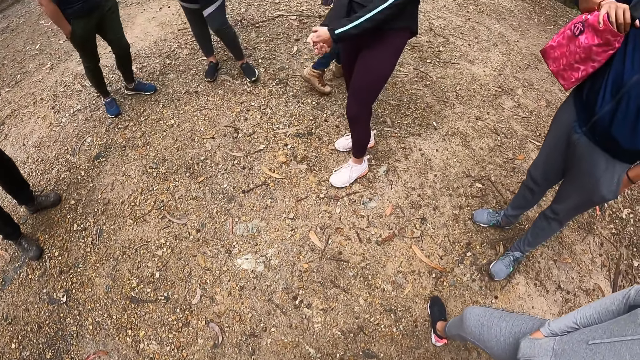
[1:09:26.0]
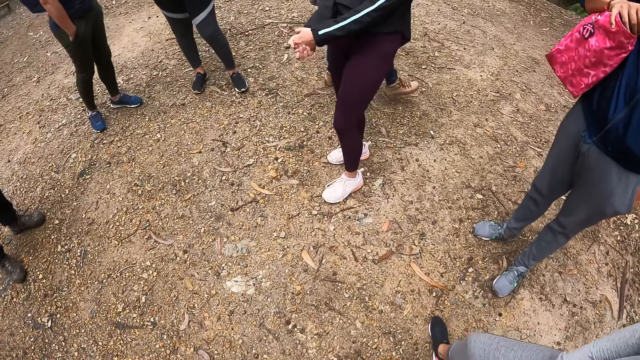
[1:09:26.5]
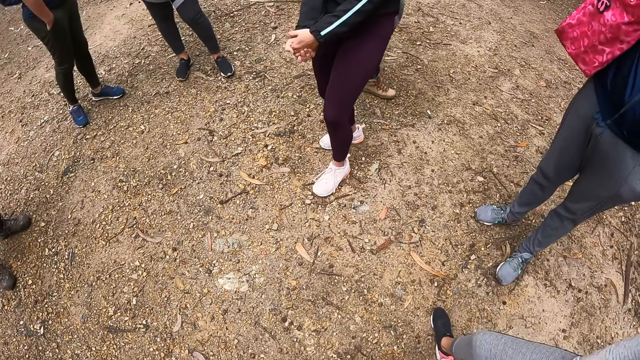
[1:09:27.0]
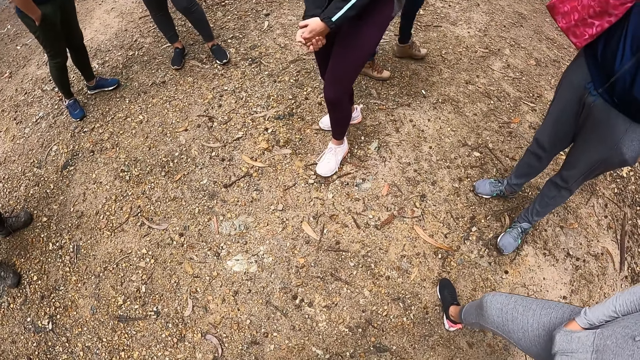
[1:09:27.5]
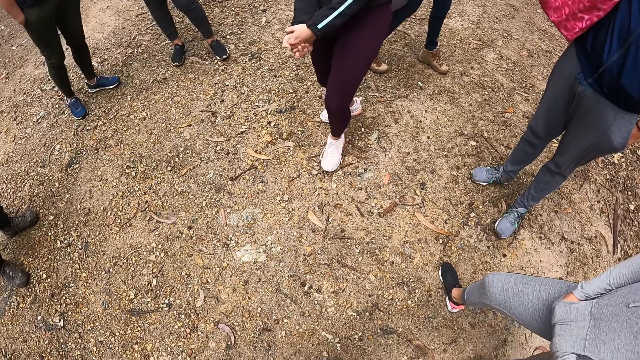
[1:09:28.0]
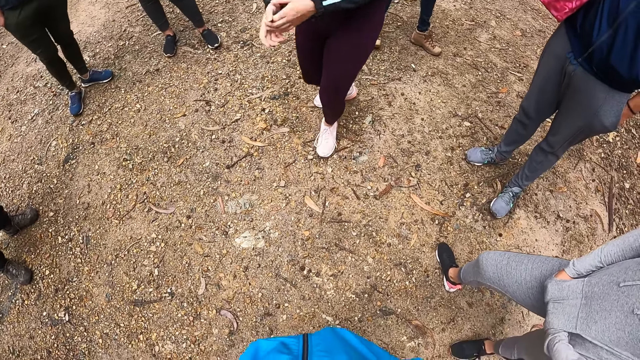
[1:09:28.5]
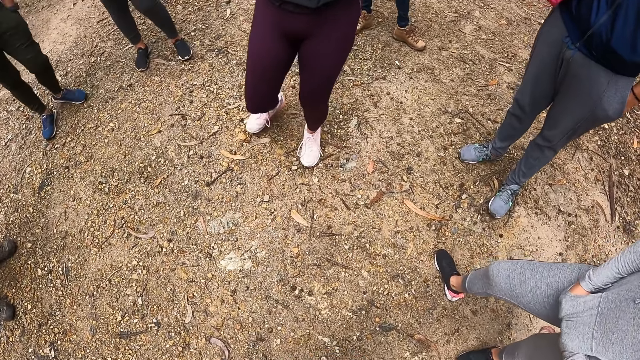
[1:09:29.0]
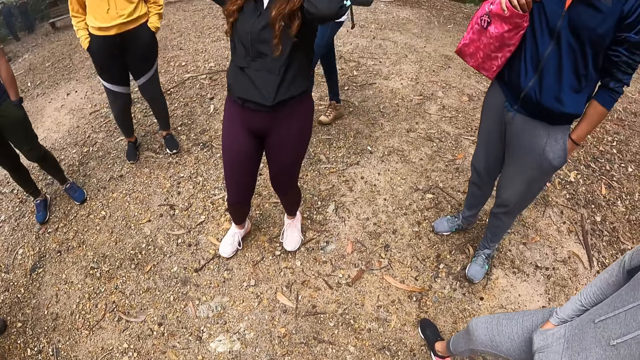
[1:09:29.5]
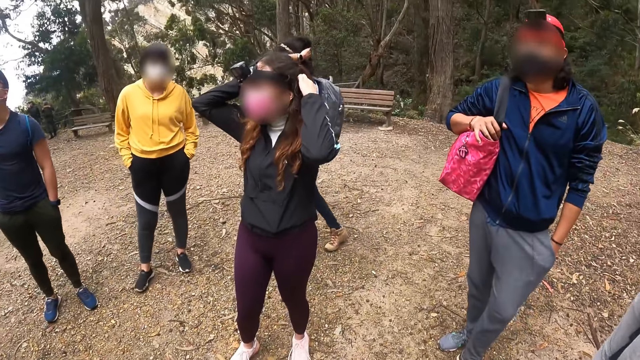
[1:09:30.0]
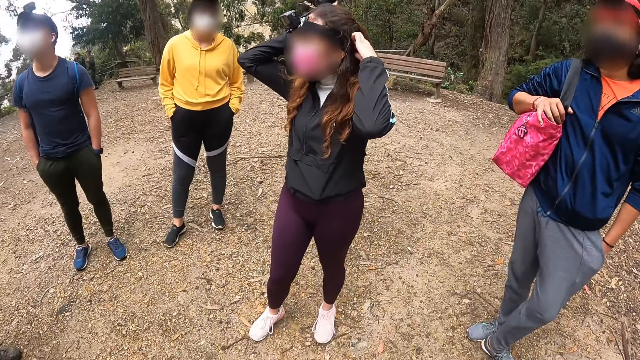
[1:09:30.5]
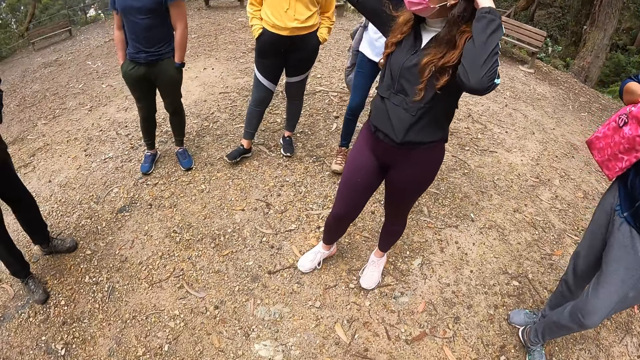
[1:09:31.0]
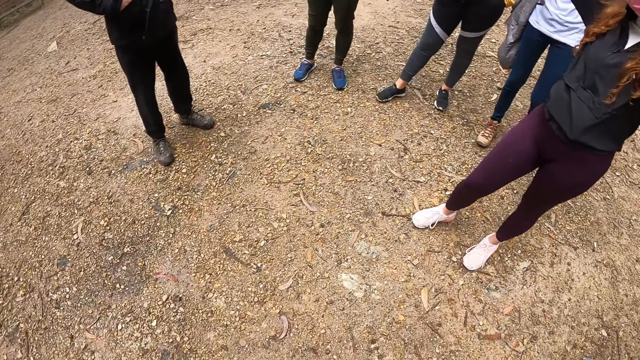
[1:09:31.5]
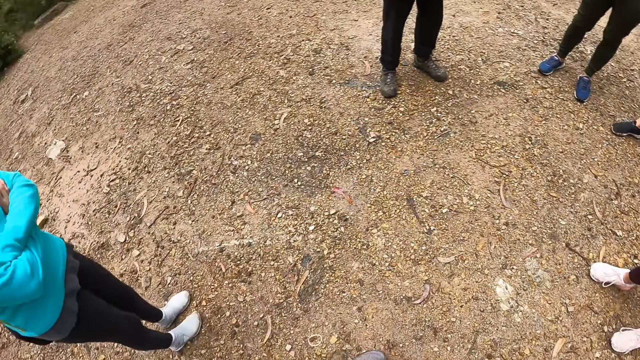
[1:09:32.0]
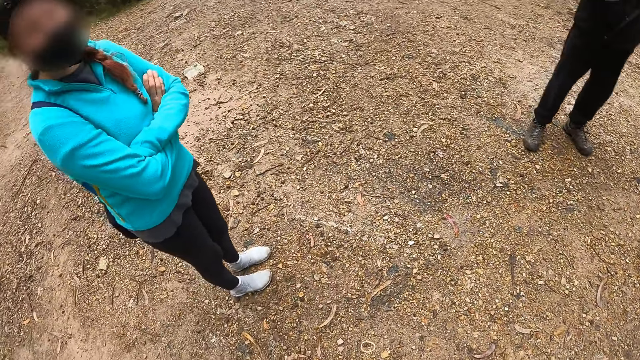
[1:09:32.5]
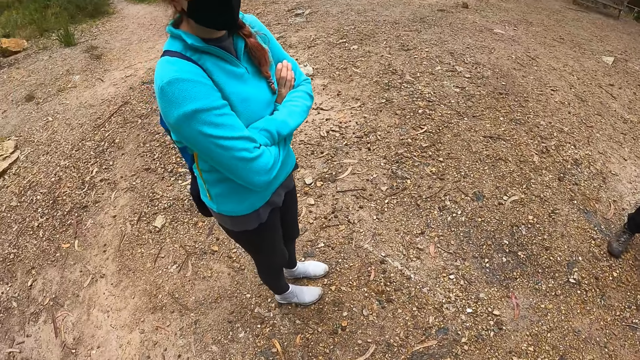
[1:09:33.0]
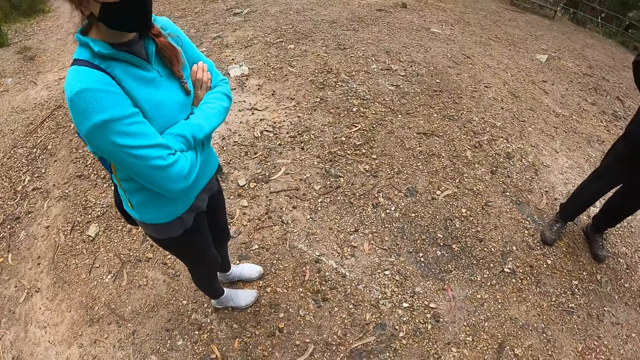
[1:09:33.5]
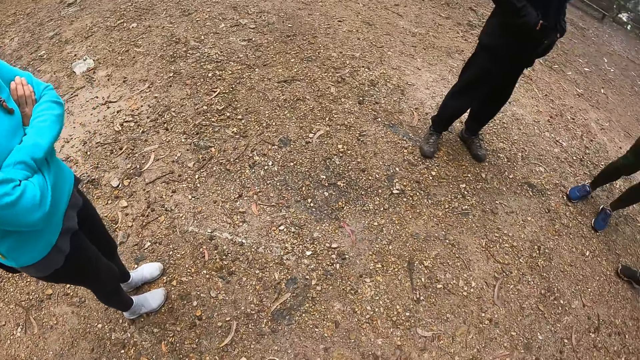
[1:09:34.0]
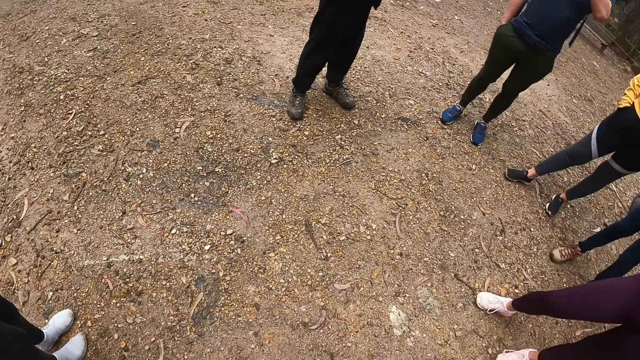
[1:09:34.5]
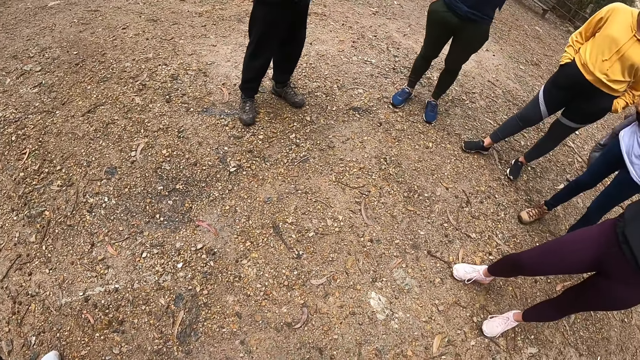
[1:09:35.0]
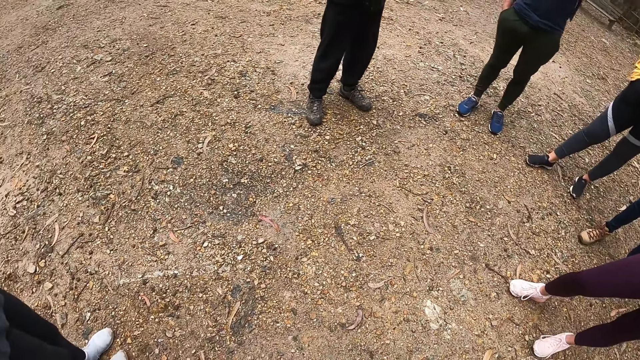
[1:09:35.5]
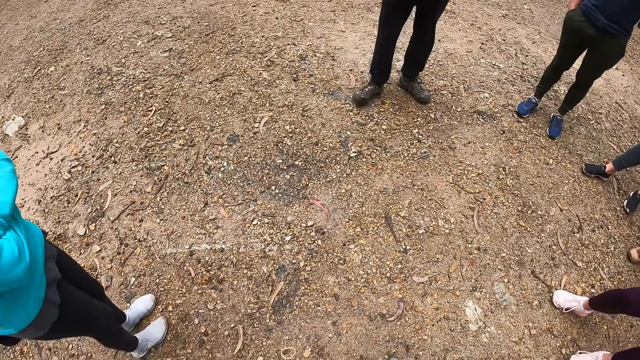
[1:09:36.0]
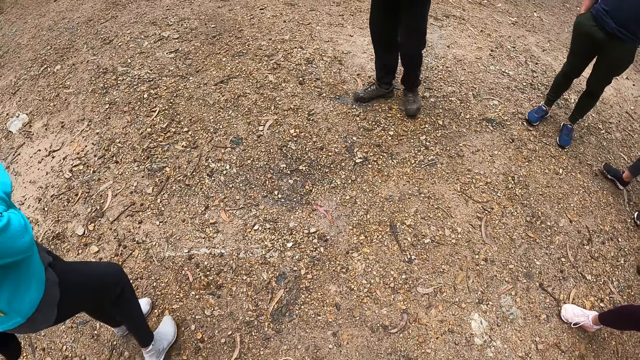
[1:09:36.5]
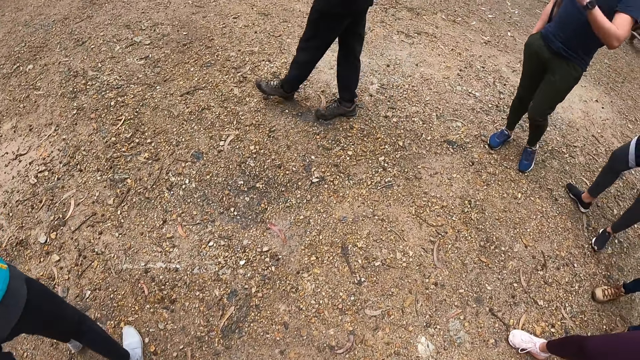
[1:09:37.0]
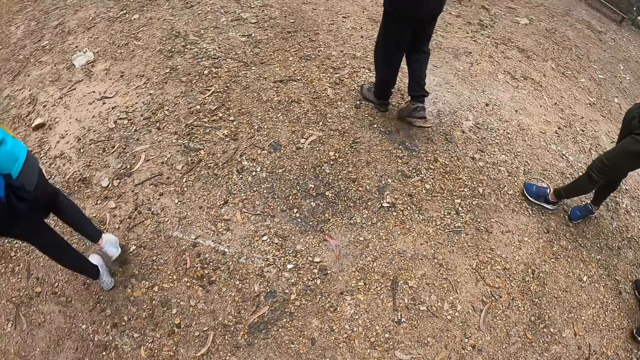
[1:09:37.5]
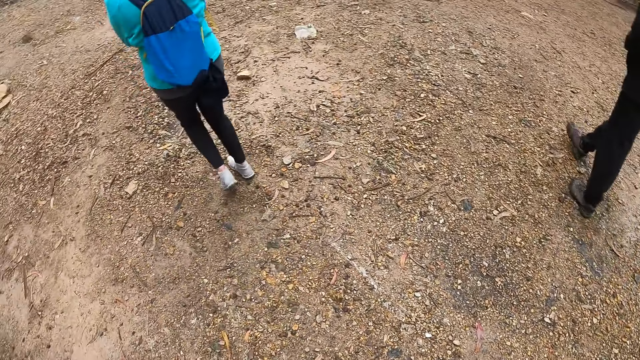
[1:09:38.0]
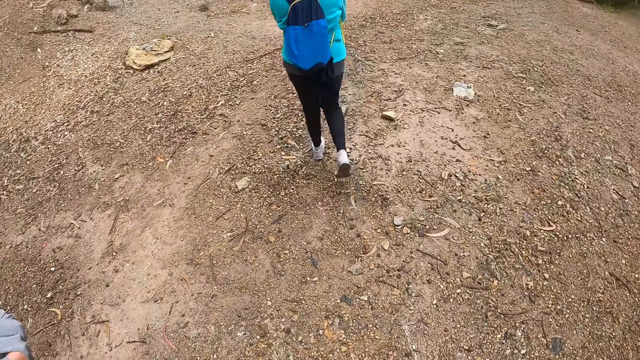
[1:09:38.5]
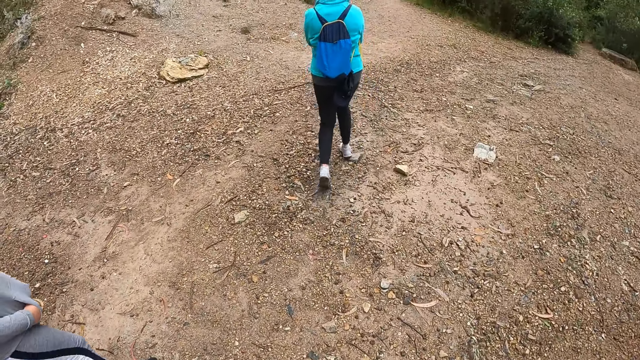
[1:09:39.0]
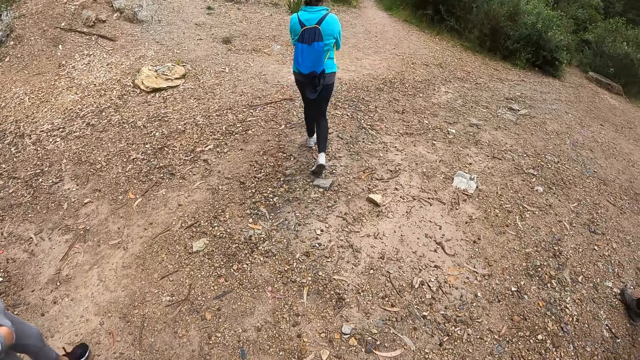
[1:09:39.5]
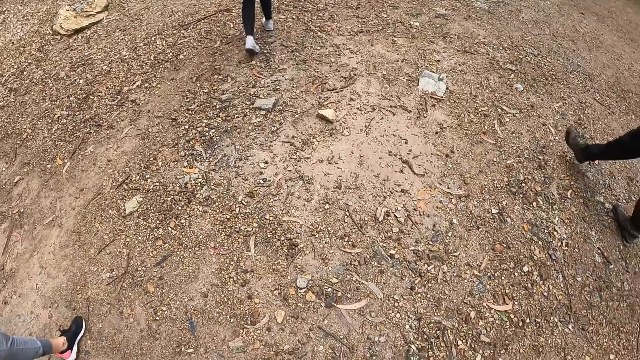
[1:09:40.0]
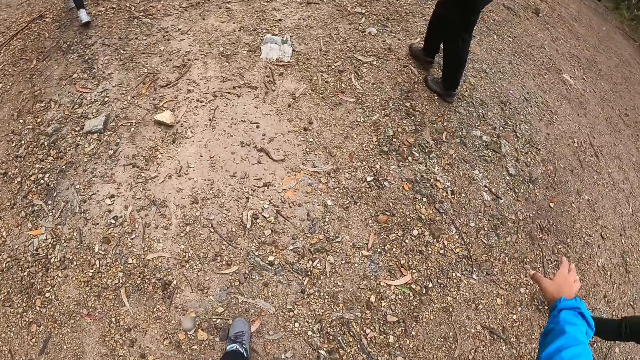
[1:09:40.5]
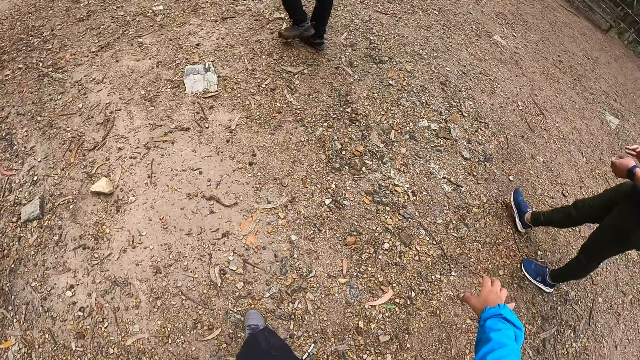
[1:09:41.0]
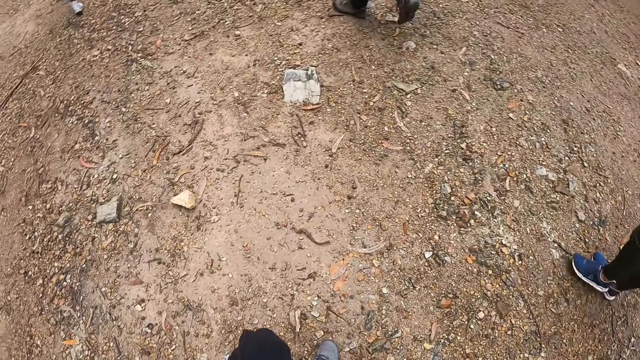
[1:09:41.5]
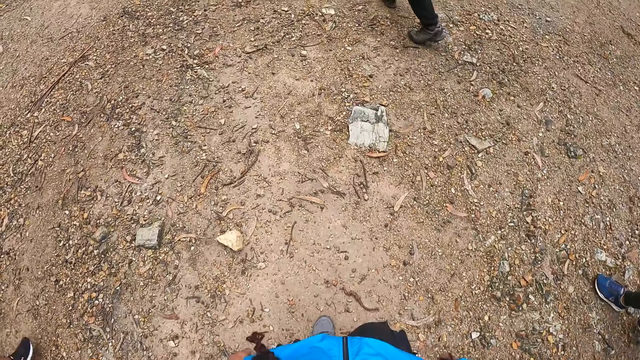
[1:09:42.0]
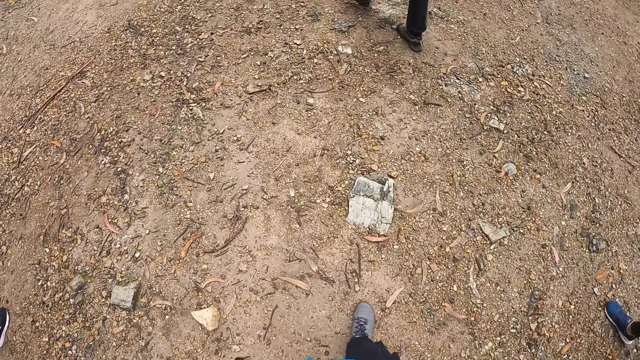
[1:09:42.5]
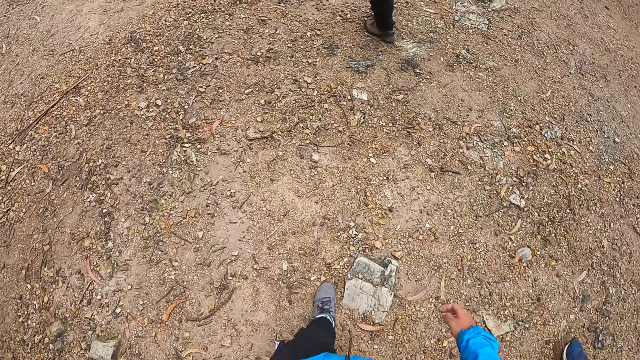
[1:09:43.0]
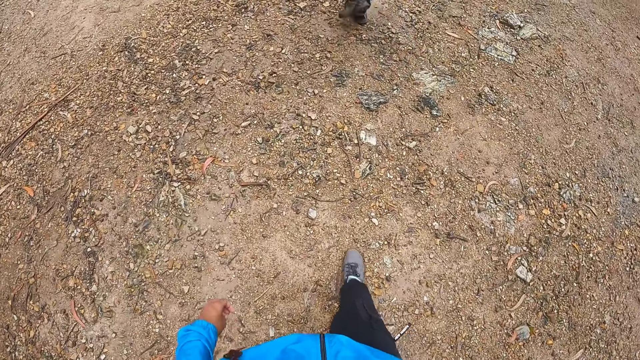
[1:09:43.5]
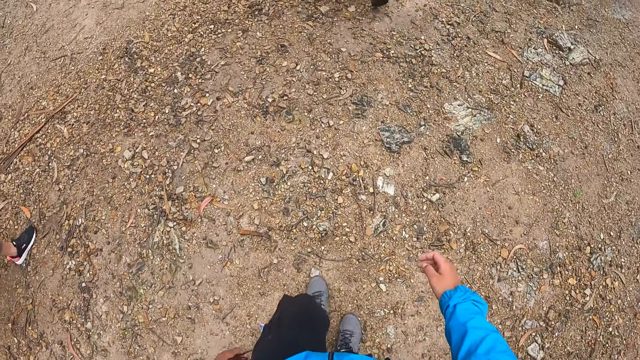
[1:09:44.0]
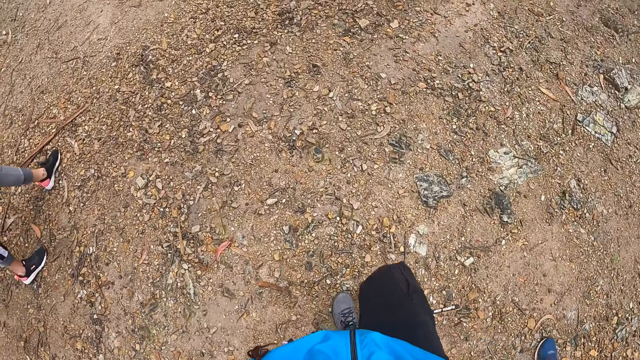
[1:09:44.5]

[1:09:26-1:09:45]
The camera wearer looks around the field. A lady gestures out with her hand. The camera wearer looks around the field. They walk in the field with the people.

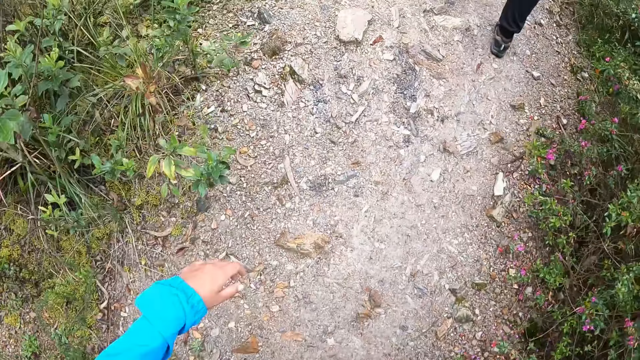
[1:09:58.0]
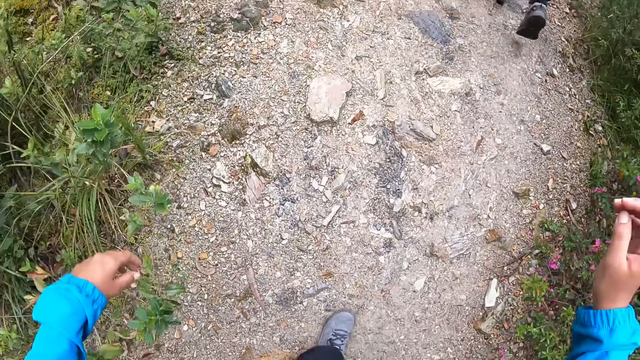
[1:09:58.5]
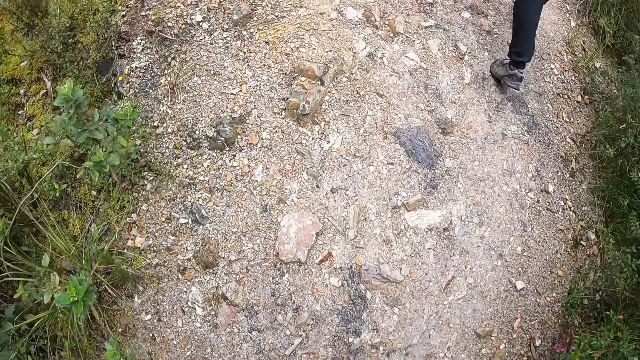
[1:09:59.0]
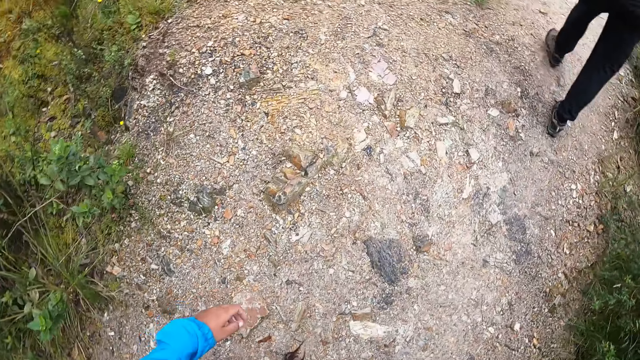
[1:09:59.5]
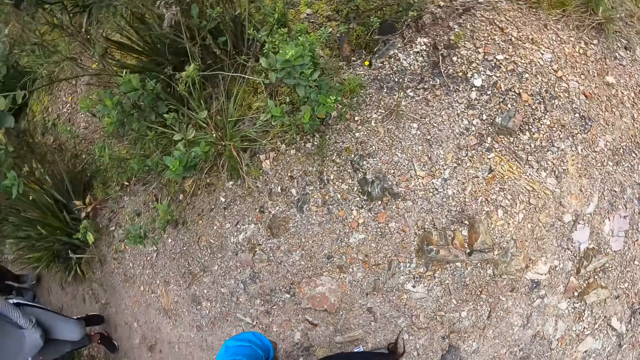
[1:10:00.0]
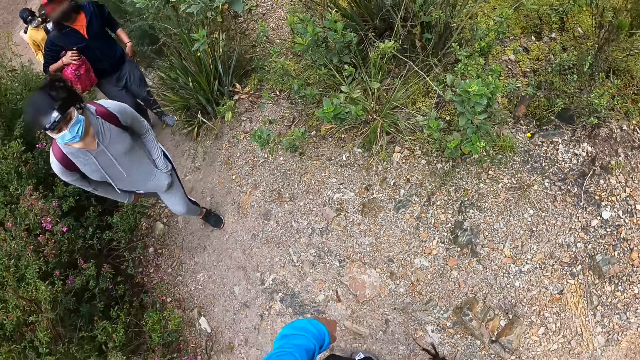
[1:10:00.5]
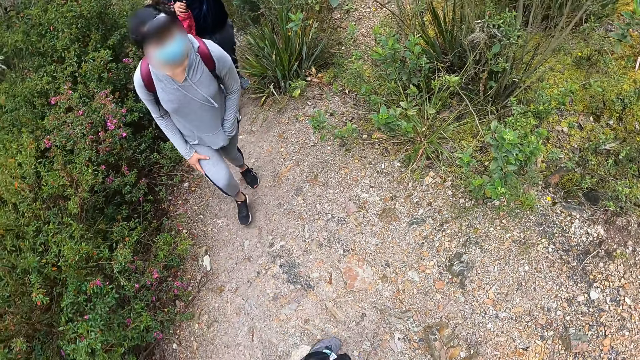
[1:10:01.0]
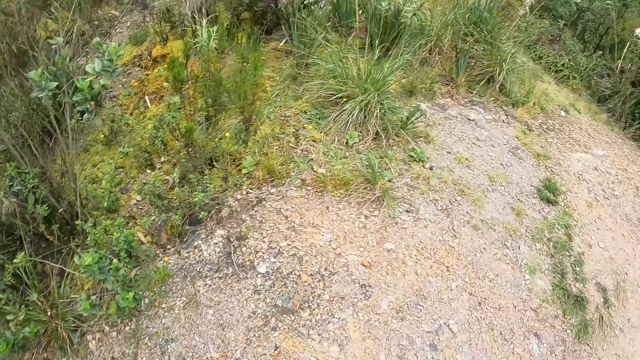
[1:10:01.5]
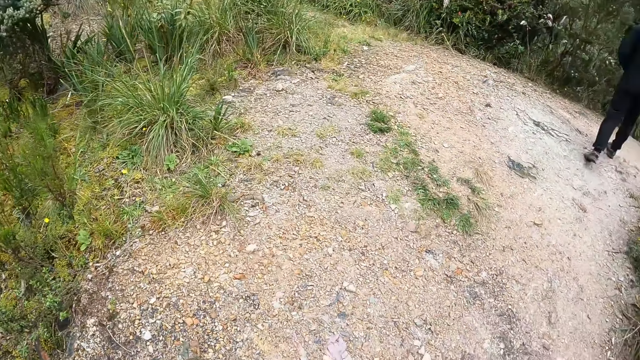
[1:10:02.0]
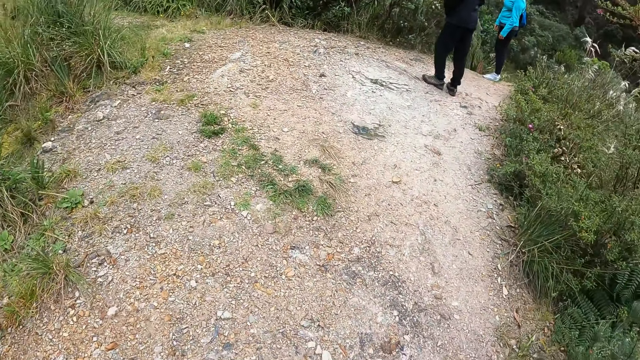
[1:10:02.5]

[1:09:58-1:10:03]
The camera wearer looks at the people. They look around the field.
